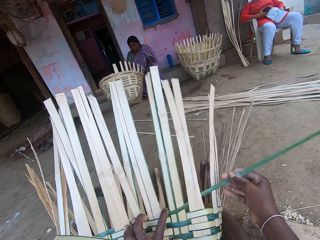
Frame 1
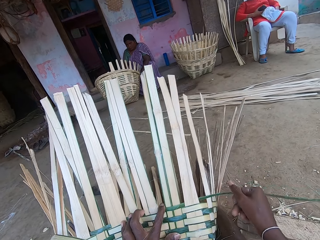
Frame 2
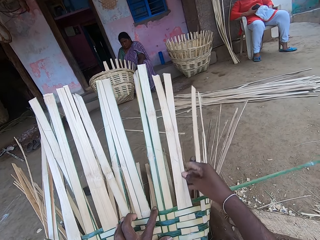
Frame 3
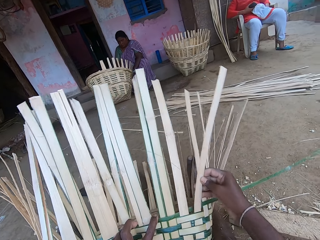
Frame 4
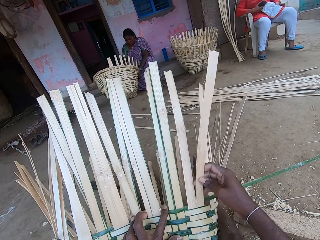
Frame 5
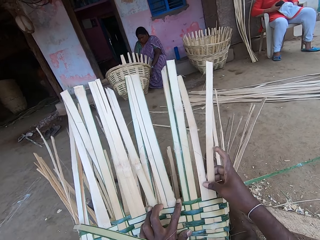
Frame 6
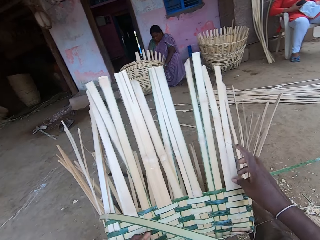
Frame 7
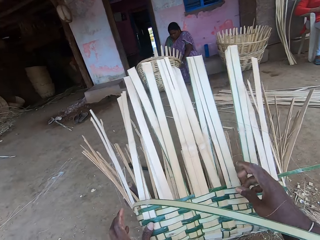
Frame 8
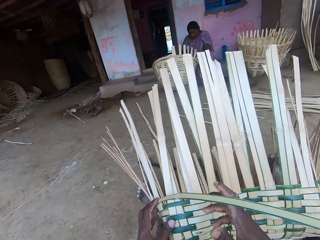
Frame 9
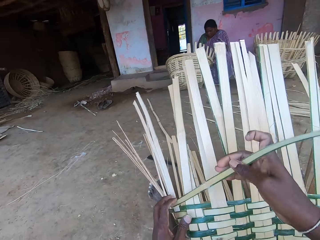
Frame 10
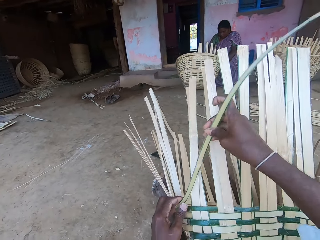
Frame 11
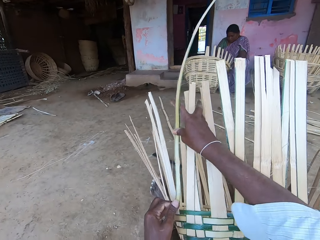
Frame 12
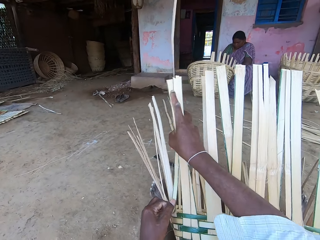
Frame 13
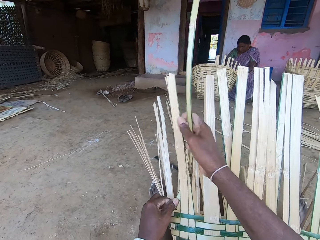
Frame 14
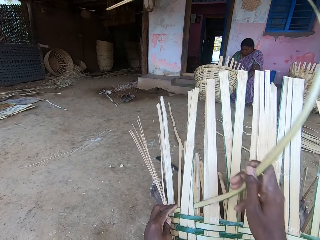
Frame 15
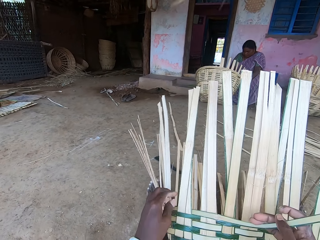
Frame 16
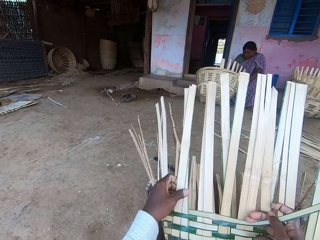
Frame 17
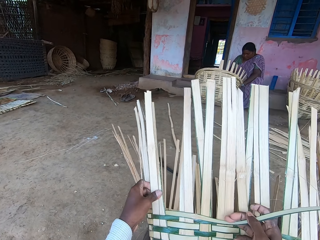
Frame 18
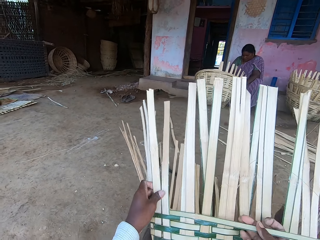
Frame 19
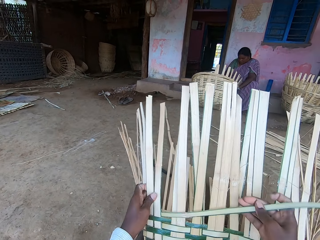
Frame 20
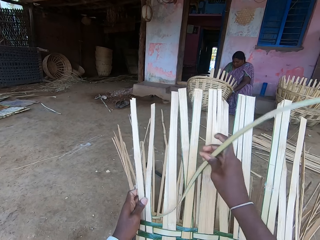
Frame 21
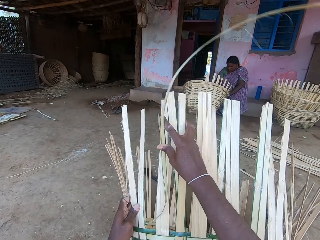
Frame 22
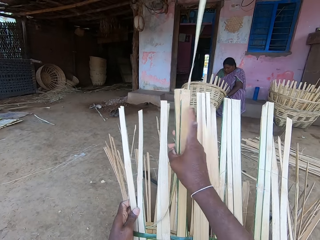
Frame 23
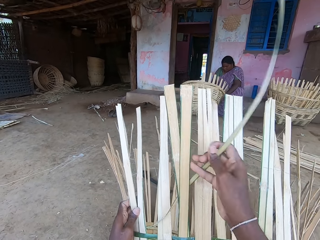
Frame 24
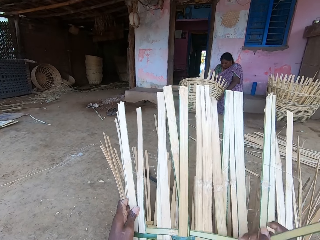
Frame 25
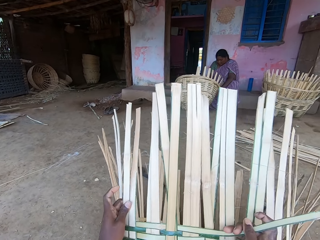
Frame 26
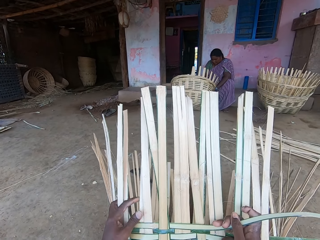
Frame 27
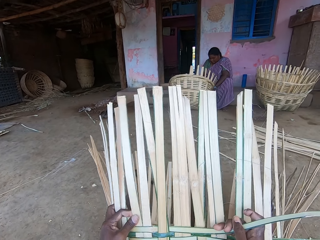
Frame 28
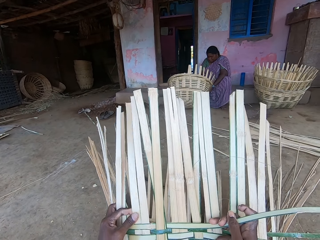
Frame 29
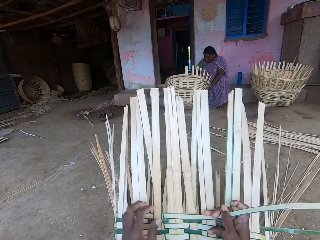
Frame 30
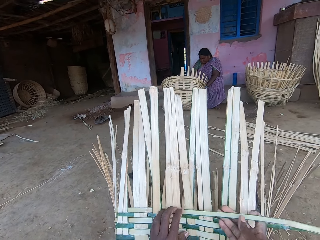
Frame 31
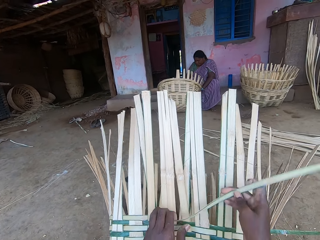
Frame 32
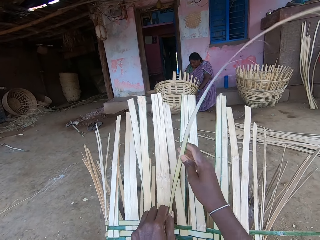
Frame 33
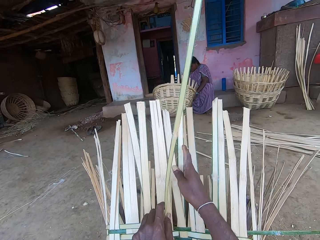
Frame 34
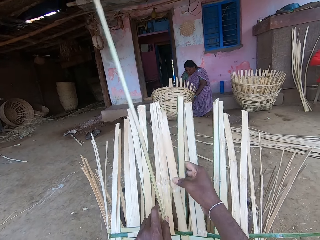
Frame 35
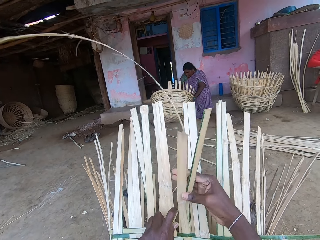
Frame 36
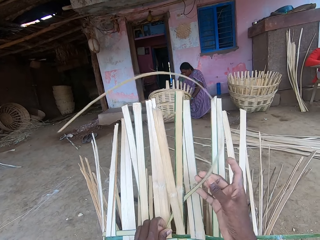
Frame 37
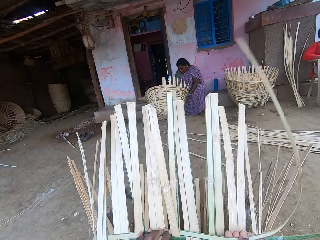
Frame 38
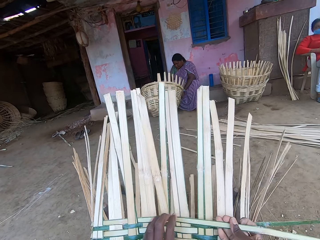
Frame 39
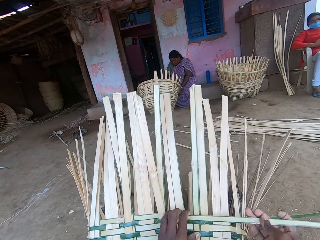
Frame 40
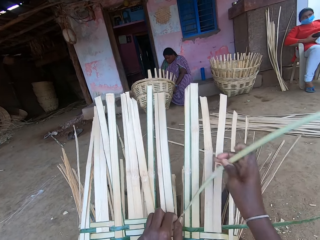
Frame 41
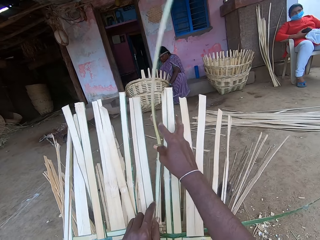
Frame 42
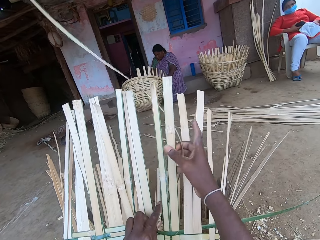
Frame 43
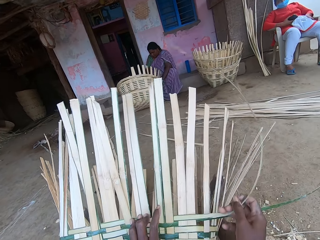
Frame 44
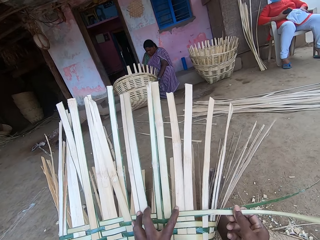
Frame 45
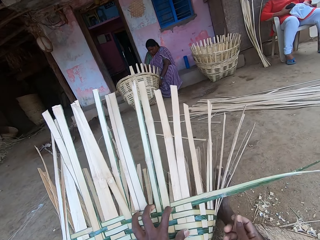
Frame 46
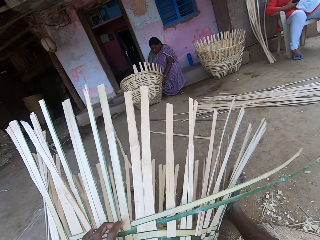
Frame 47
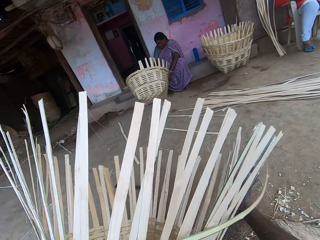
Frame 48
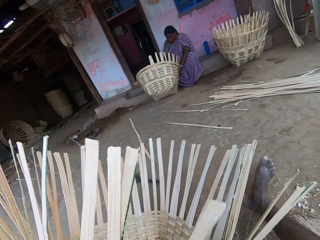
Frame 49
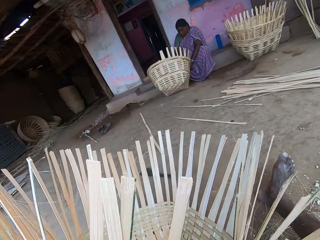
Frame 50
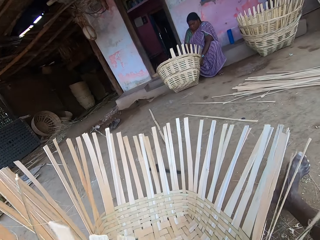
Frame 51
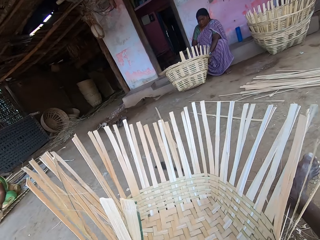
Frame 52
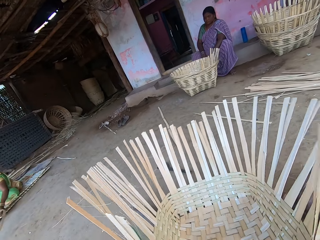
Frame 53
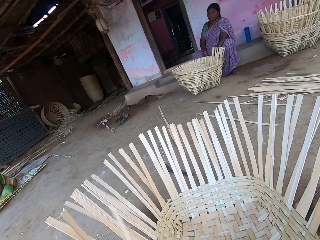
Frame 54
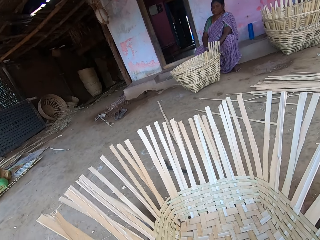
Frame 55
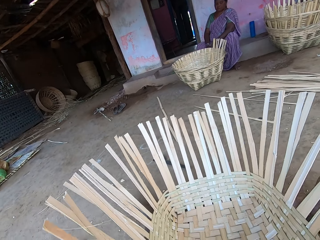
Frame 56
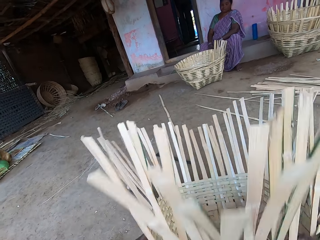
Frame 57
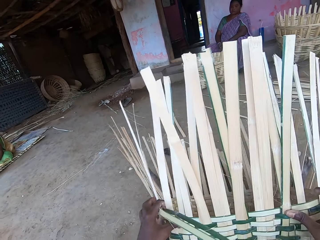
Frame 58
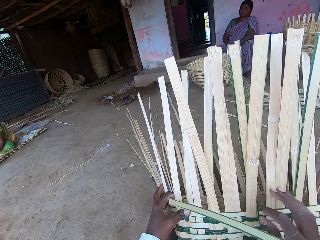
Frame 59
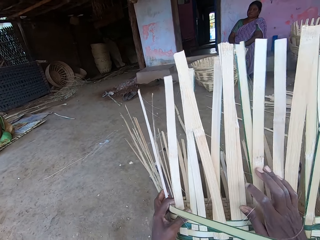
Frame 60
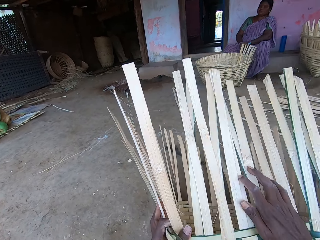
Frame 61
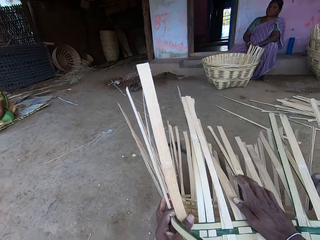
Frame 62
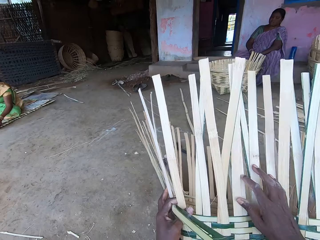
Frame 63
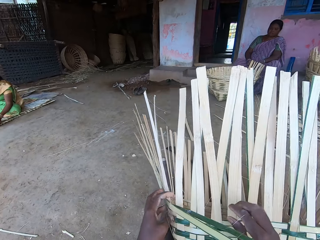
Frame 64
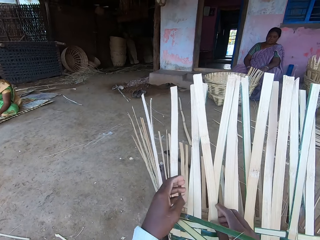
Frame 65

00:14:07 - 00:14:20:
The camera wearer turns the basket with his hands and drops the basket on the ground with his hands. A woman drops the basket on the ground with her hands. The camera wearer interacts with the woman, another woman and a third woman. He lifts the basket with his hands. He bends bamboo strips on the basket with his right hand.

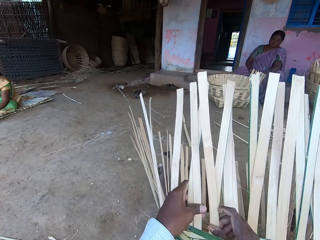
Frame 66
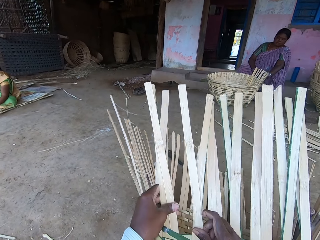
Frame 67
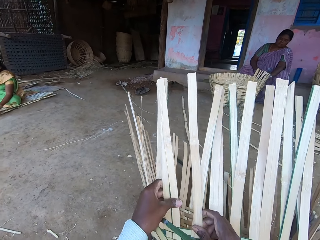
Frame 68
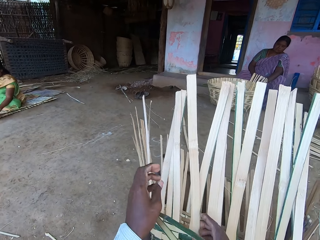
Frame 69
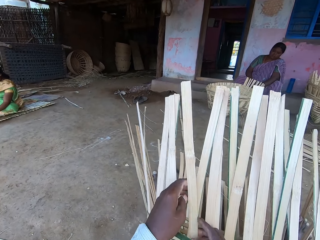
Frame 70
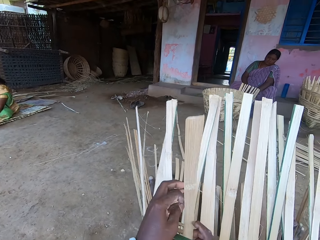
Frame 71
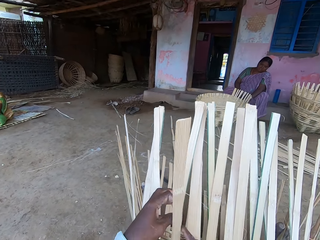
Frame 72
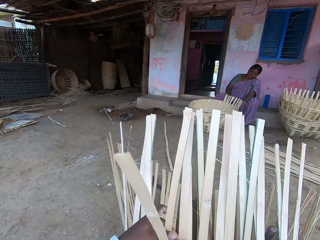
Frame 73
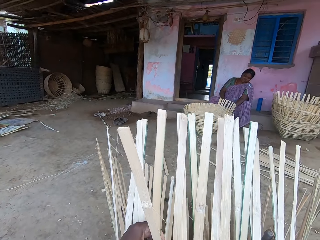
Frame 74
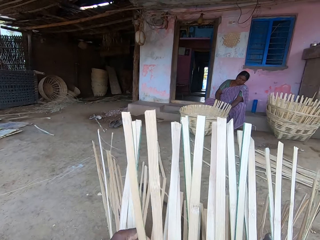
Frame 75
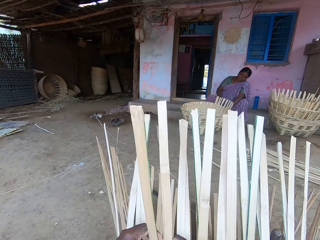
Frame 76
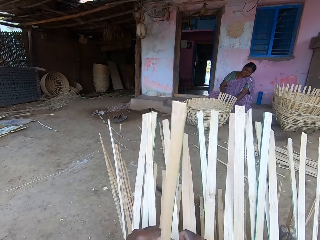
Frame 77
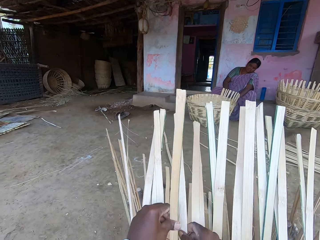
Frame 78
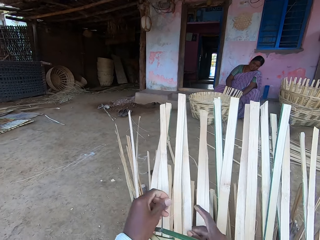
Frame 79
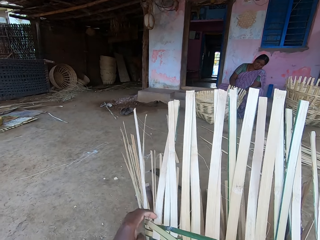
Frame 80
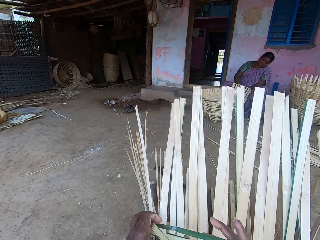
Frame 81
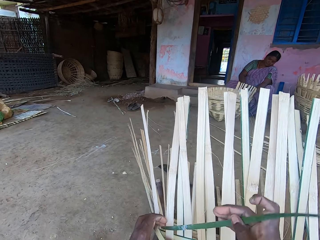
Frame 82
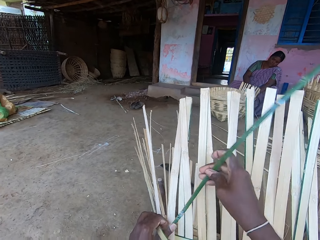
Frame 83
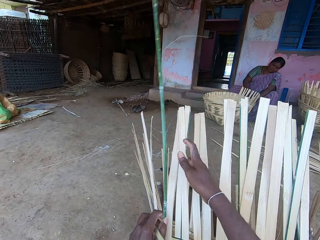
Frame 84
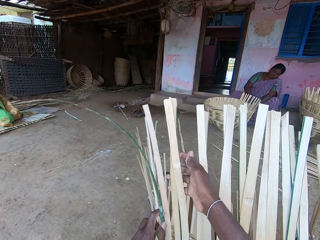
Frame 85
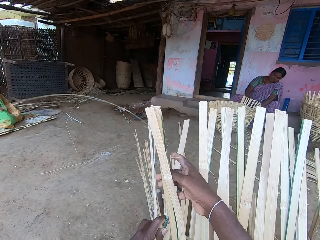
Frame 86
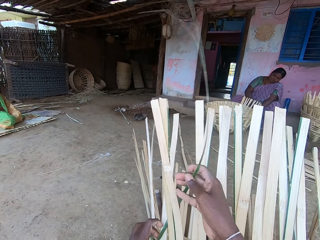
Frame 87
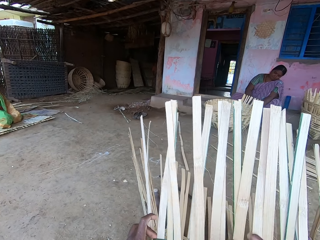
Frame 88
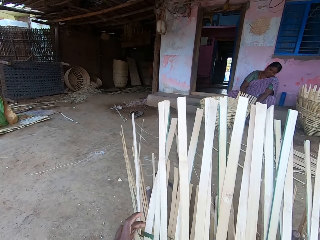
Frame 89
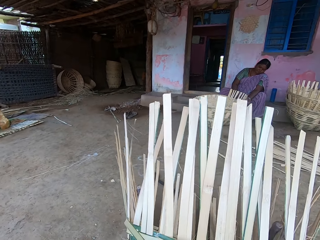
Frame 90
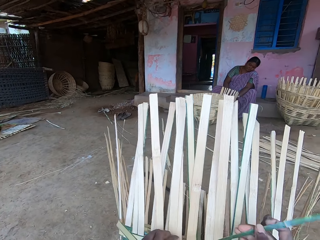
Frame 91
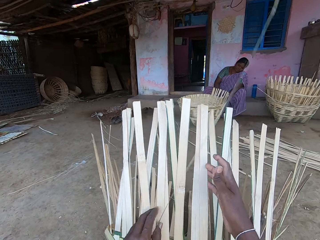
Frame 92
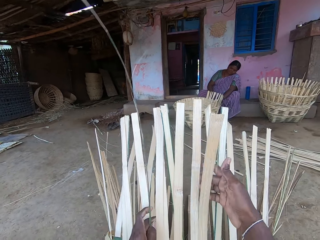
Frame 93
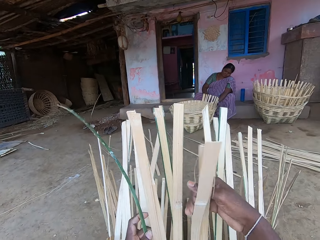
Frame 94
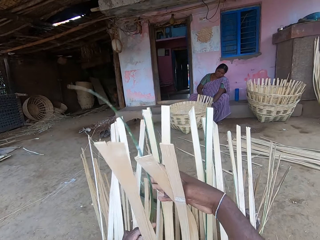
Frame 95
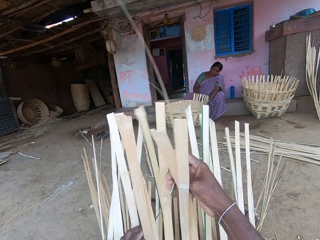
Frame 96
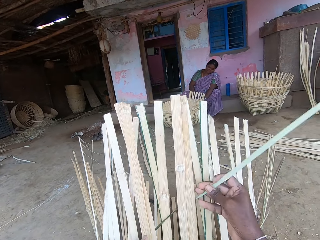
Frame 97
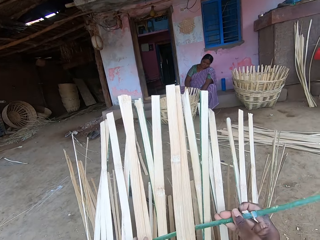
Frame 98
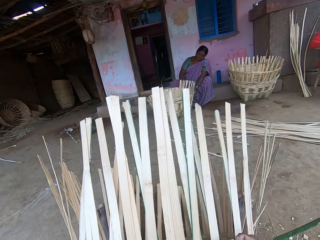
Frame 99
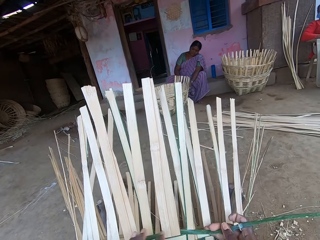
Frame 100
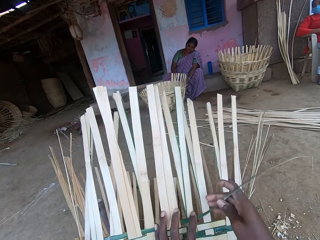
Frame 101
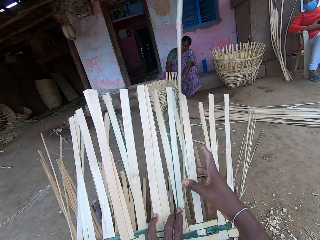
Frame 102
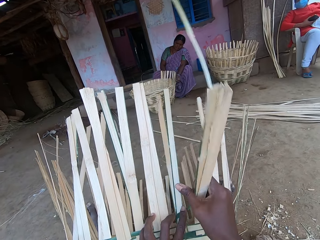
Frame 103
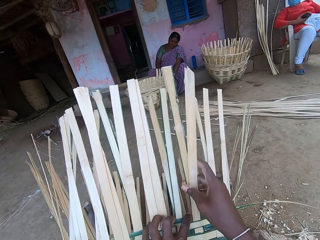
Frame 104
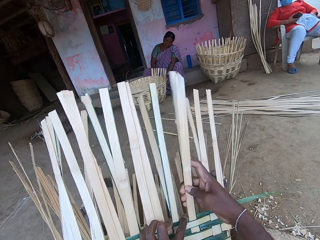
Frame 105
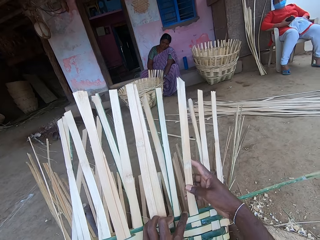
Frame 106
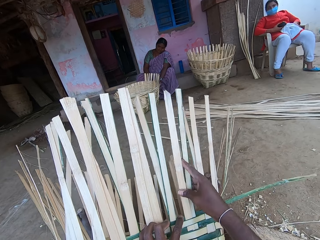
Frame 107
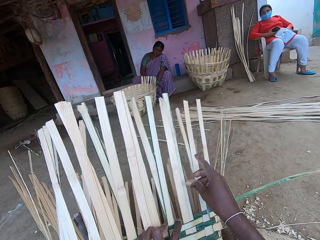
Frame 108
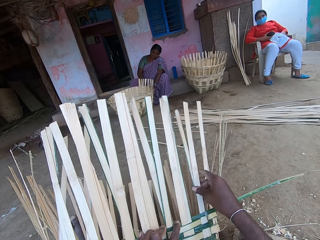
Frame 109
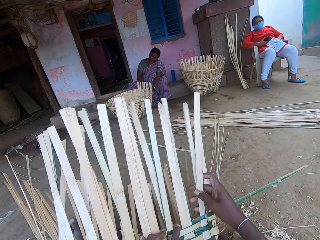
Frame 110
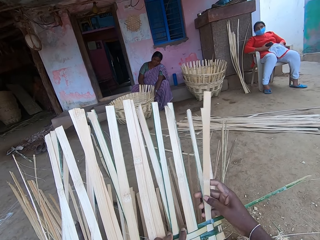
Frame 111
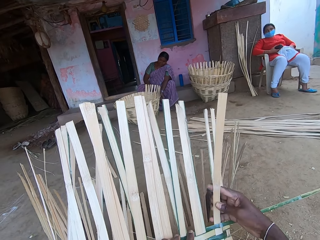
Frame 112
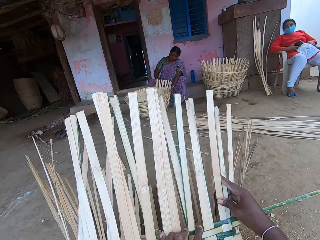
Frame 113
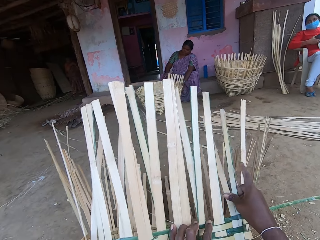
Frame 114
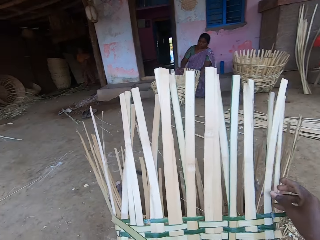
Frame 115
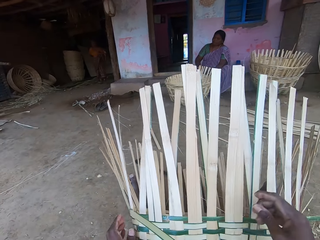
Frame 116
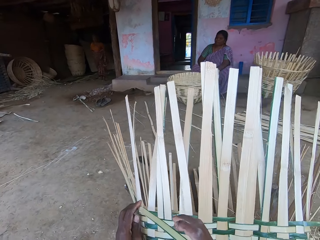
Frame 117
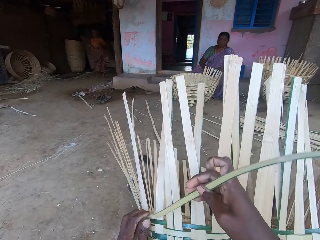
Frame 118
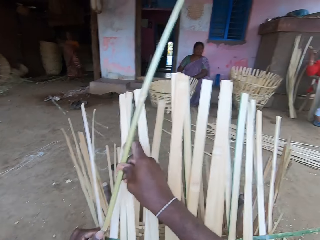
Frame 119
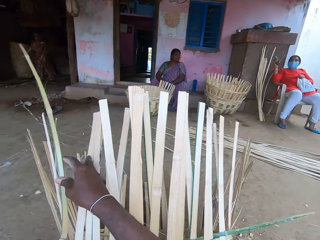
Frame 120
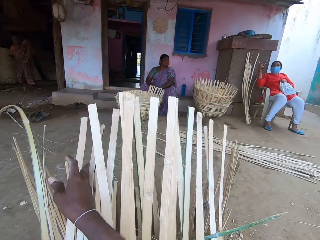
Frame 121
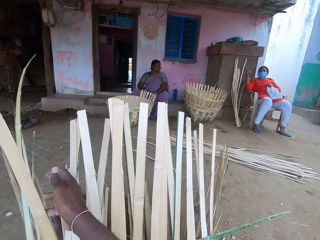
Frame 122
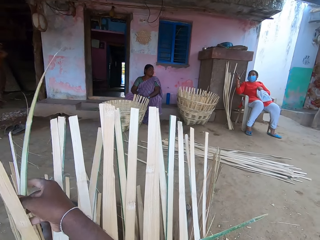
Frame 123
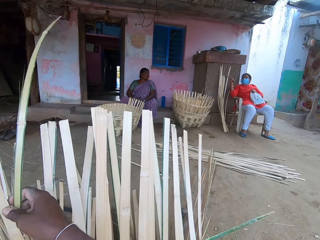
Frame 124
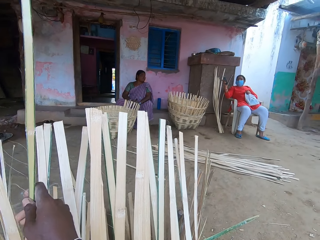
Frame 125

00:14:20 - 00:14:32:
The camera wearer adjusts bamboo strips on the basket with his left hand. He weaves the bamboo strips onto the basket with his hands.
